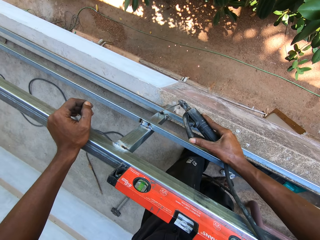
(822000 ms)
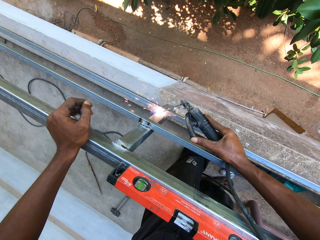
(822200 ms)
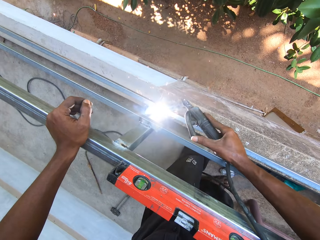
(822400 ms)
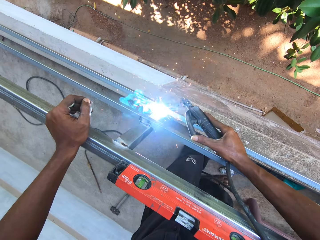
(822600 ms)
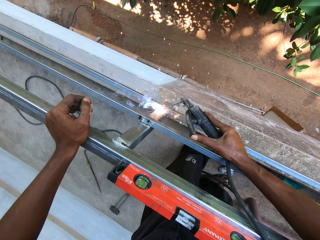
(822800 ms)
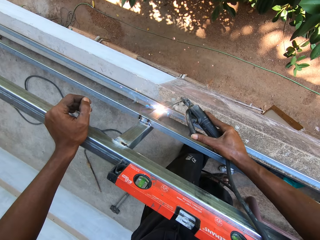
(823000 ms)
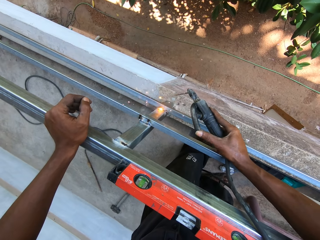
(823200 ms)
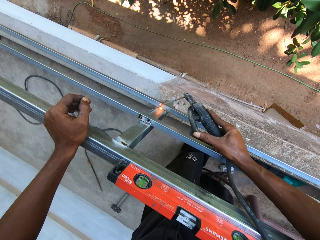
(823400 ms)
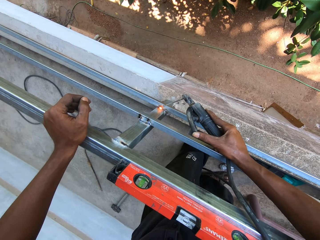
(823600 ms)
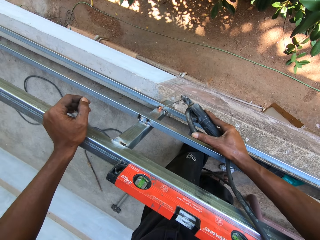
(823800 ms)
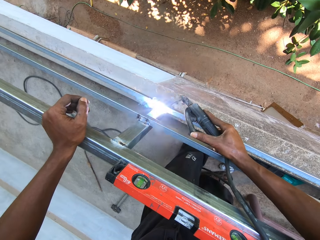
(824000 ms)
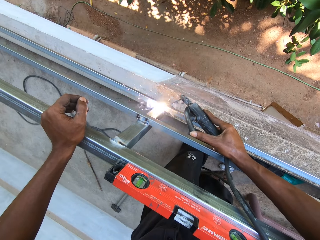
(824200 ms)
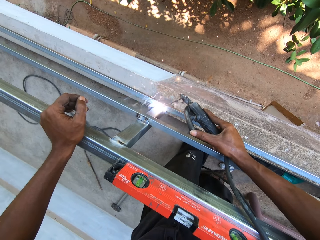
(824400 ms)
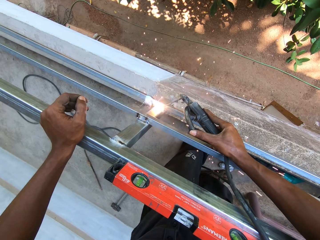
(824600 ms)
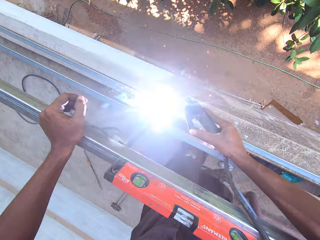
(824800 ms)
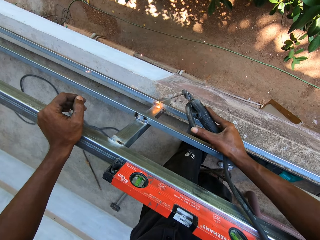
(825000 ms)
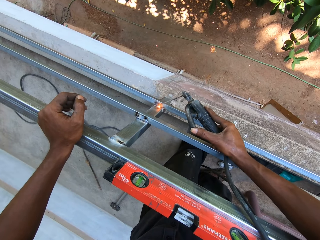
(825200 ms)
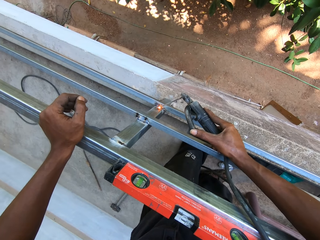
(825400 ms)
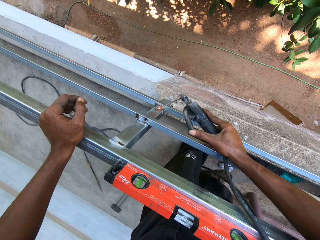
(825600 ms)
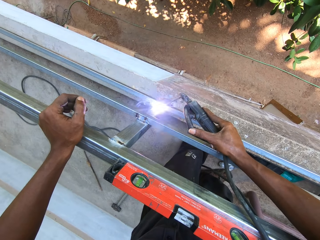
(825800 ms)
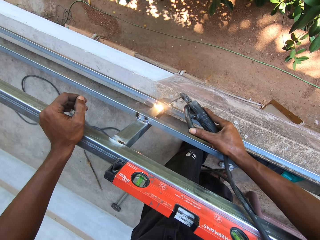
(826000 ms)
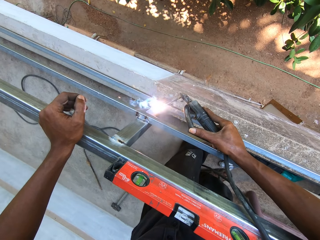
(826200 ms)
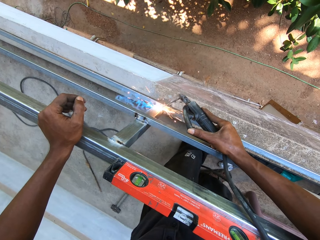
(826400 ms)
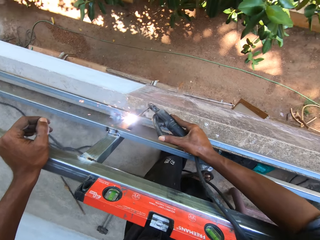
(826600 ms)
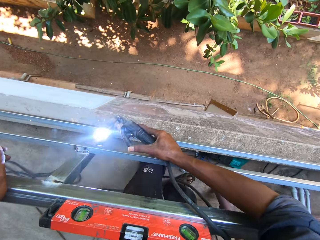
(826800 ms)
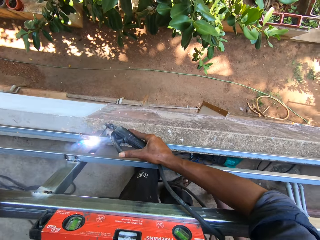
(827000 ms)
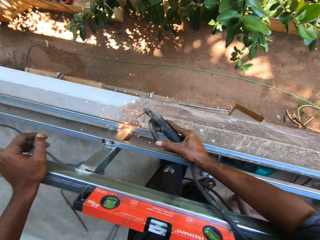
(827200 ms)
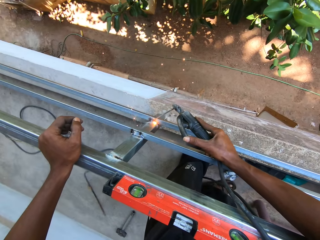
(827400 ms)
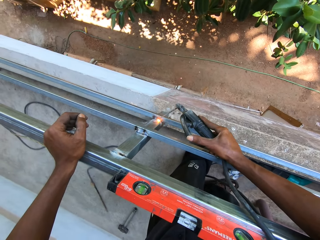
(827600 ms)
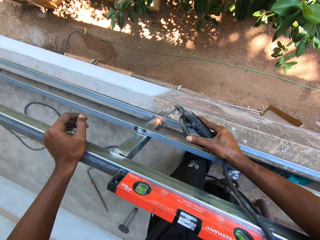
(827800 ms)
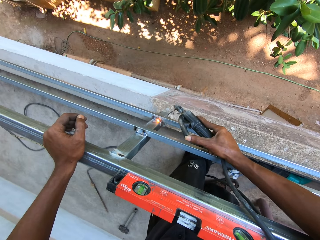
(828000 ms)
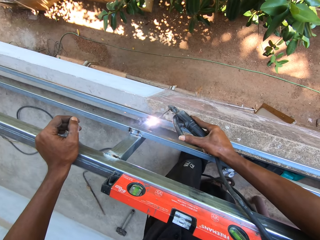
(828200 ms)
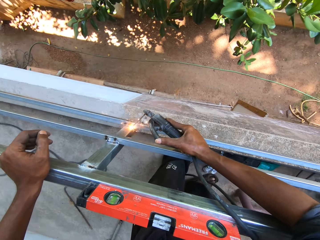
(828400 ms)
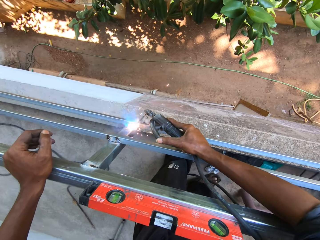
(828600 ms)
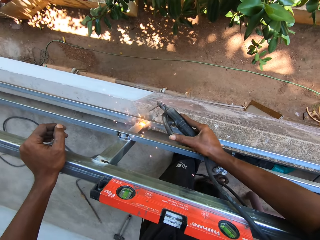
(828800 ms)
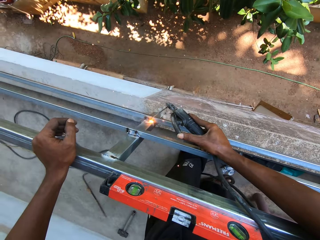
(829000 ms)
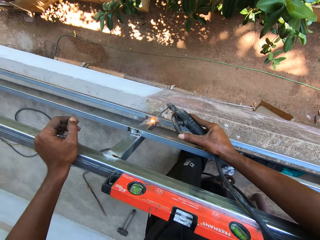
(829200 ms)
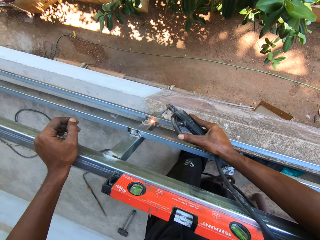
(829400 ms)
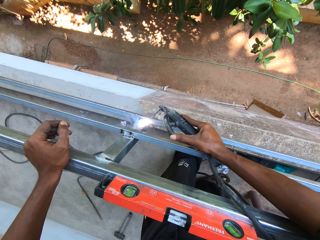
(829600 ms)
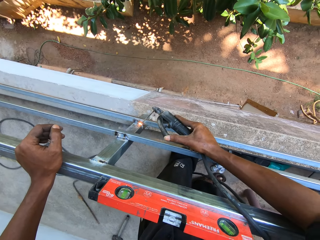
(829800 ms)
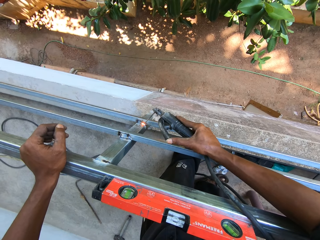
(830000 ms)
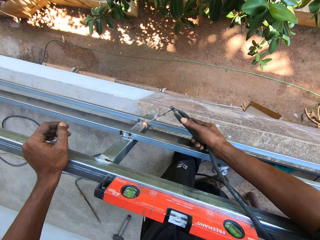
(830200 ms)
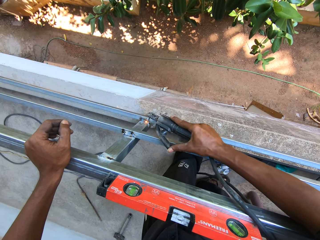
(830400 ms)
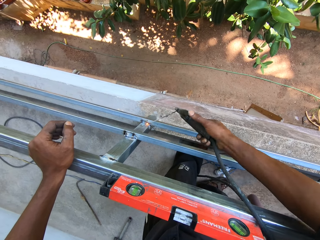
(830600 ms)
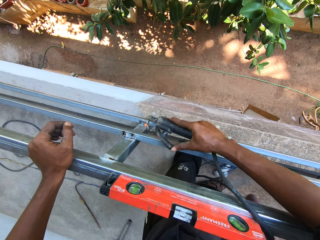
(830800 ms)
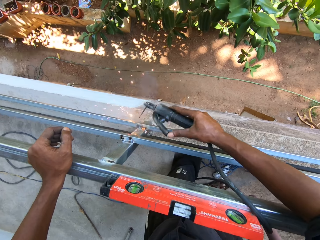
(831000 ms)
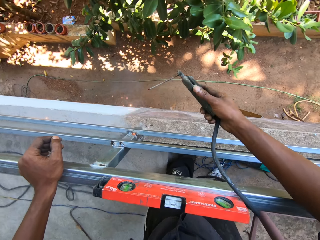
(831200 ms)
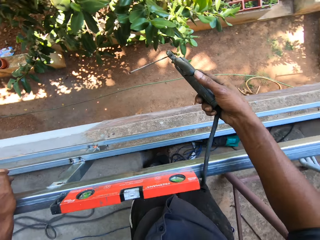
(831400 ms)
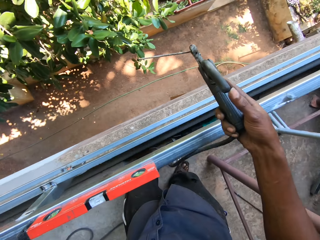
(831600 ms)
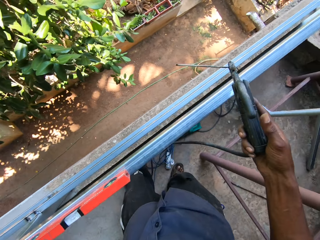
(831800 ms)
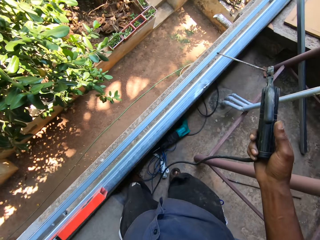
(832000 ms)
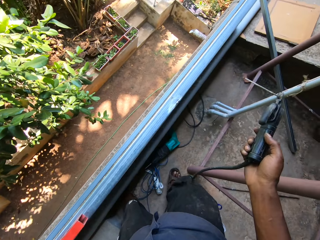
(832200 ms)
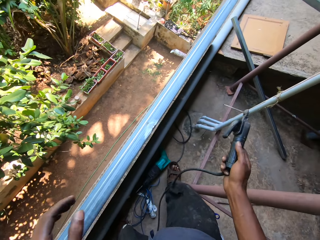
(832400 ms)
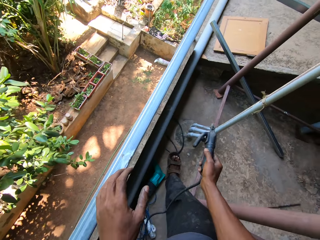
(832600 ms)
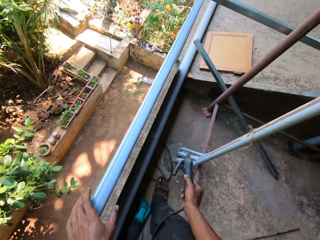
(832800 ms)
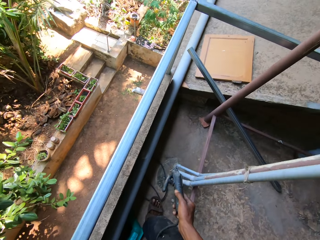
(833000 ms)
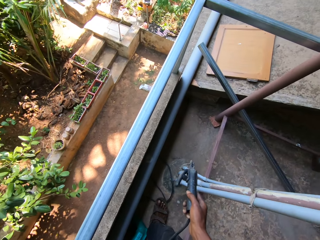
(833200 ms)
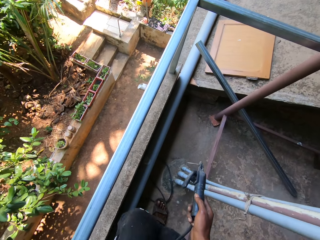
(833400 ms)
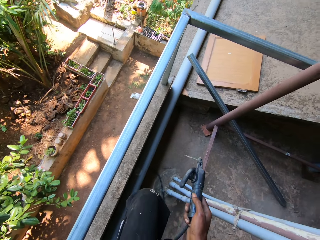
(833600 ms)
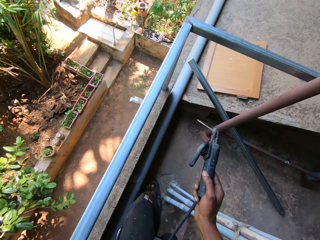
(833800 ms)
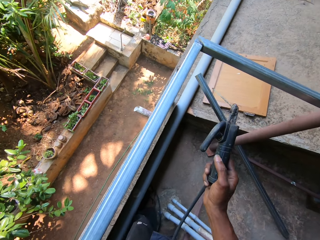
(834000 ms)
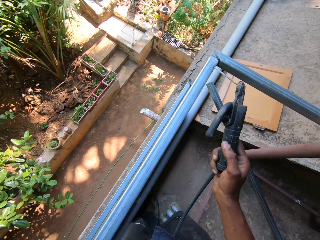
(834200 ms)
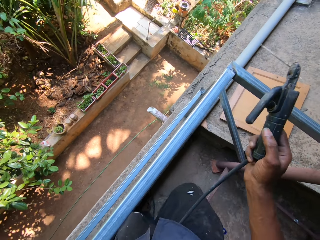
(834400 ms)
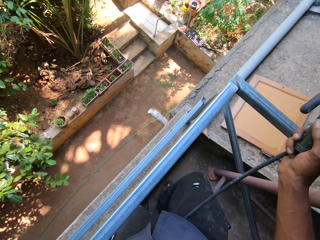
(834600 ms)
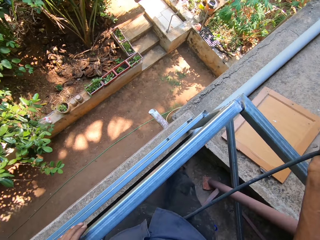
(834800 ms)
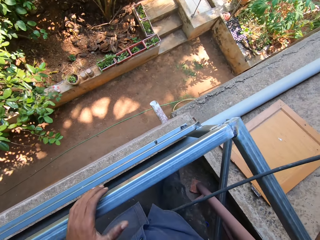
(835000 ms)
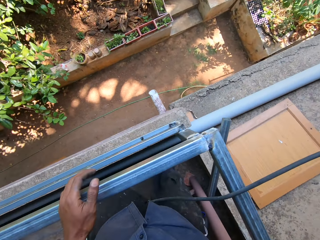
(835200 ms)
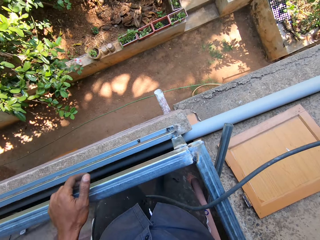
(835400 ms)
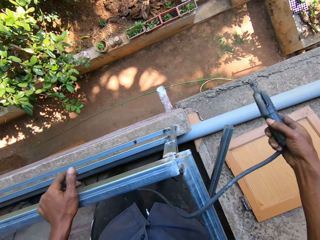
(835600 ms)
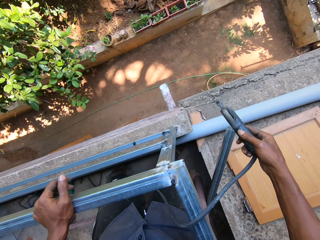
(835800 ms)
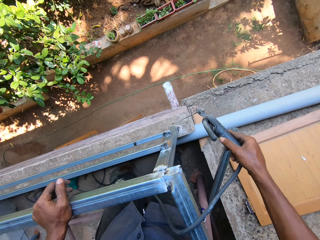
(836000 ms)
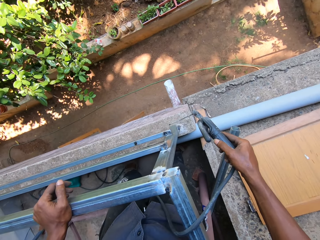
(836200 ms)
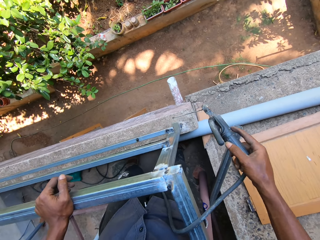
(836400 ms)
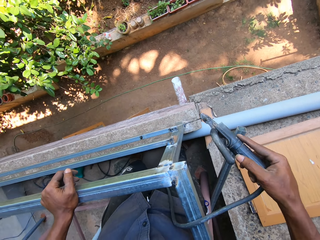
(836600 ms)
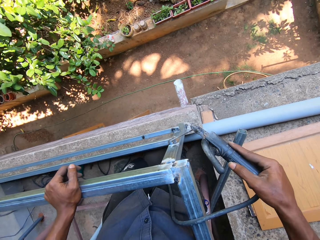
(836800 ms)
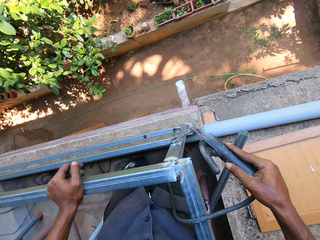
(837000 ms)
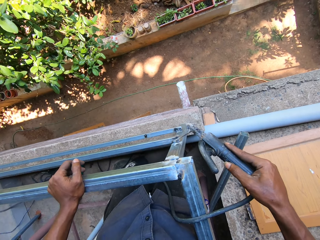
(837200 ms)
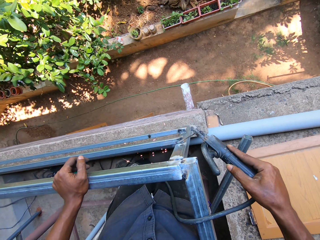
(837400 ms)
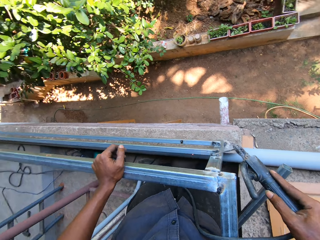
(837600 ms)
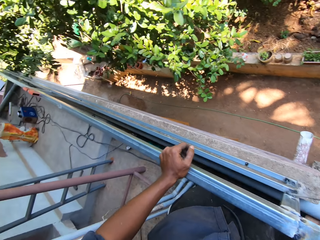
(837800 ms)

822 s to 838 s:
The camera wearer walks around. He welds the railings with the soldering iron in his right hand.

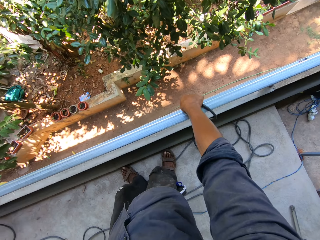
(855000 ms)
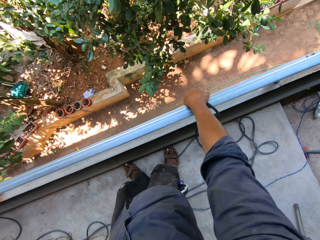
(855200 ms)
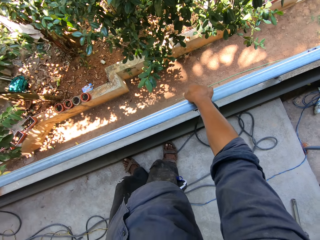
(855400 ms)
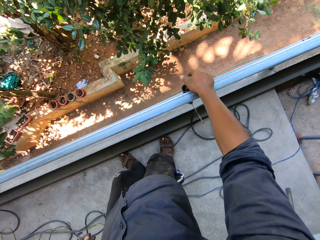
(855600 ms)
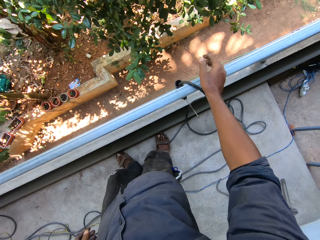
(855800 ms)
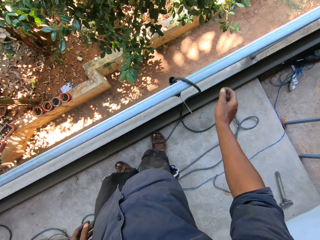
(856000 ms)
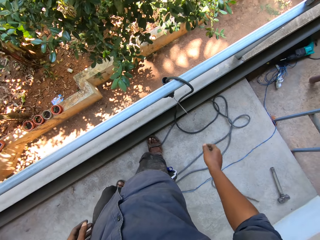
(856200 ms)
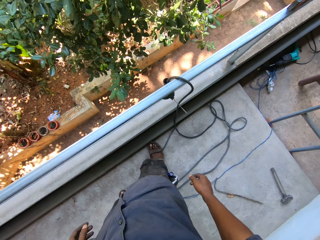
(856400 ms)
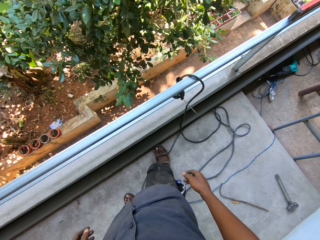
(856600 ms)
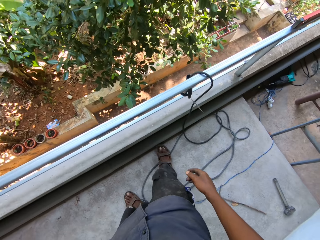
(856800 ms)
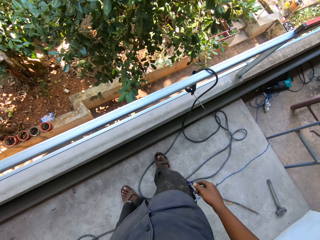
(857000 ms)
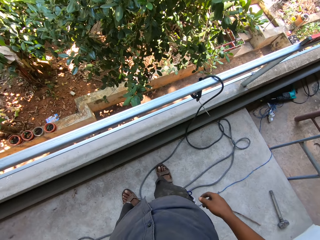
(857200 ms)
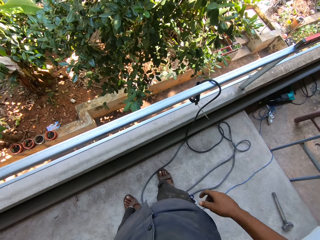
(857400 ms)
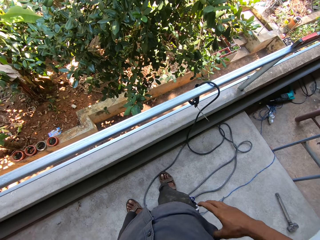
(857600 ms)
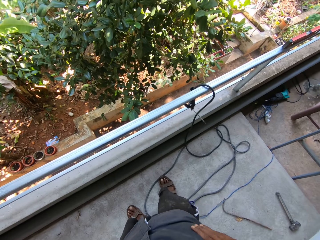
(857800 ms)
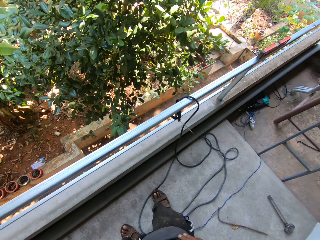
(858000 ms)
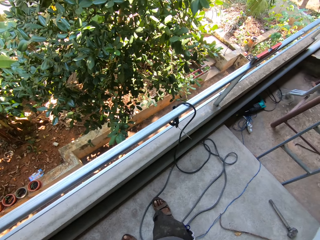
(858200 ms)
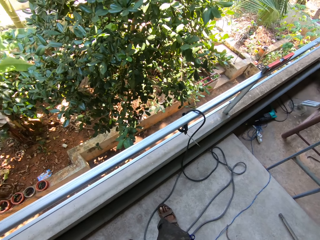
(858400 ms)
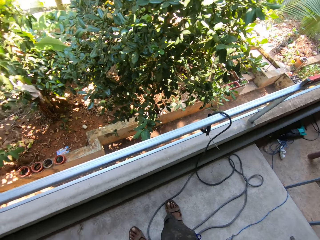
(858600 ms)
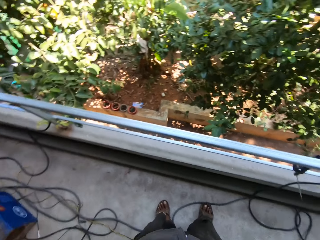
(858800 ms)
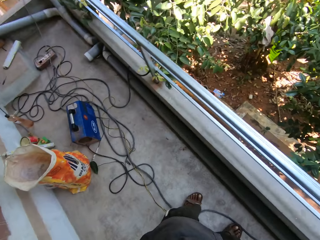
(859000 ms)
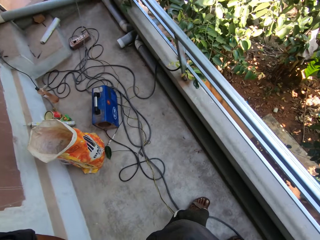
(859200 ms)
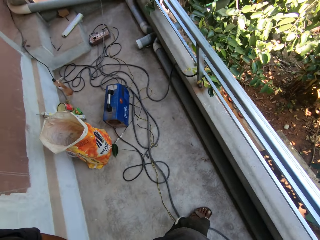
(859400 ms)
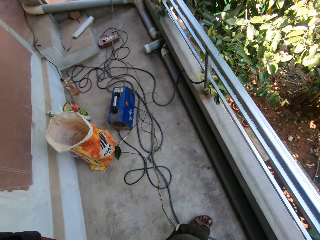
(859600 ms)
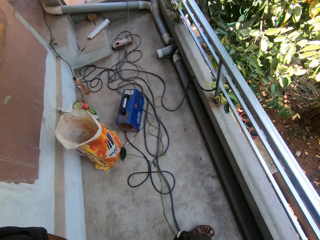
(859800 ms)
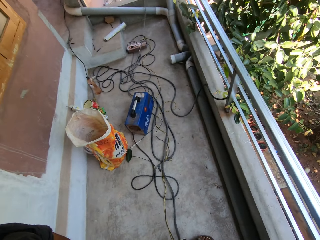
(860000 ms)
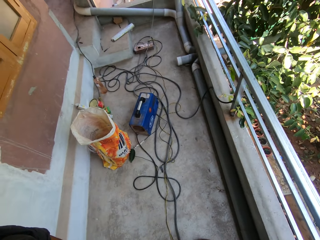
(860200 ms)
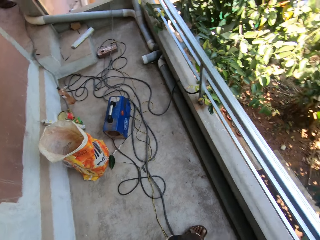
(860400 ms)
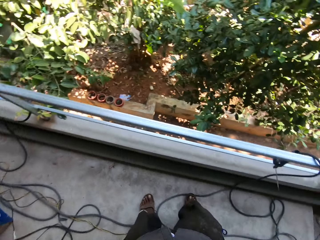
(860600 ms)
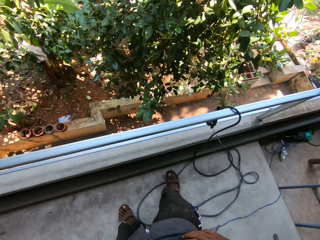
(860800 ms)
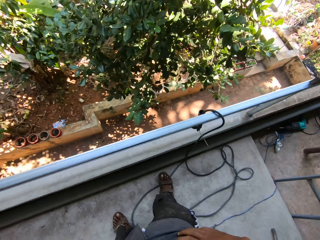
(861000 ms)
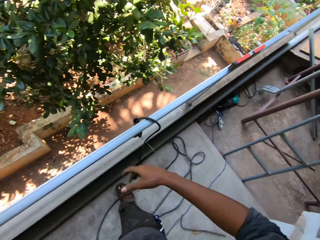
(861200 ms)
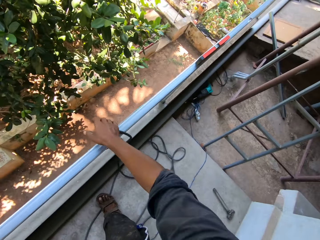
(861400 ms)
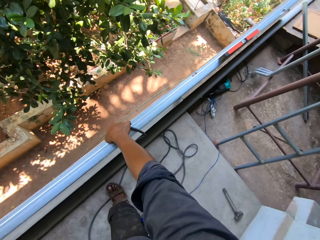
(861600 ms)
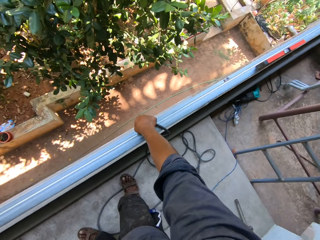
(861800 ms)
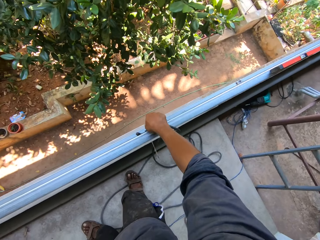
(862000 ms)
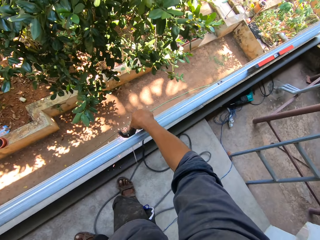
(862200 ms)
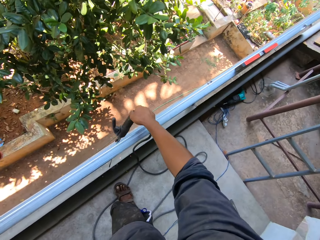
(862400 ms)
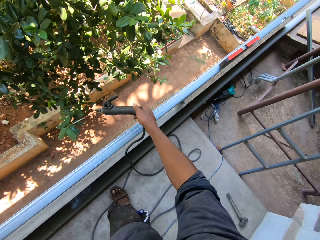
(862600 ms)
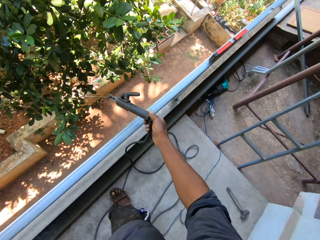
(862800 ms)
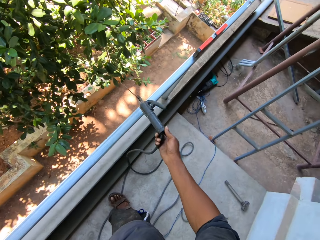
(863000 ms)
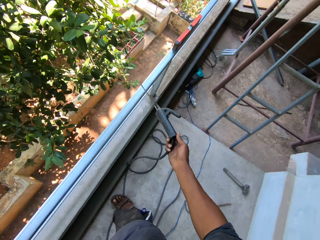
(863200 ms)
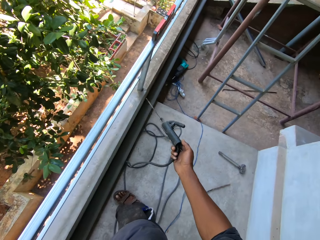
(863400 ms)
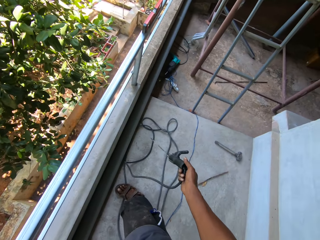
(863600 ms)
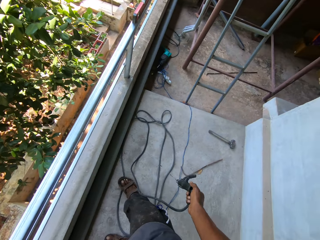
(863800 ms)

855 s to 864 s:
The camera wearer drops the soldering iron on the railings with his right hand. He looks around. He picks up the soldering iron on the railings with his right hand. He holds the soldering iron in his right hand.
